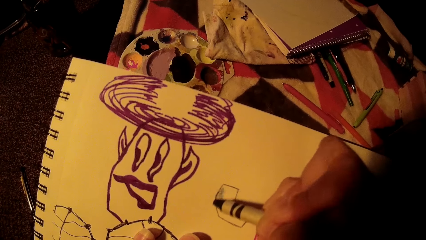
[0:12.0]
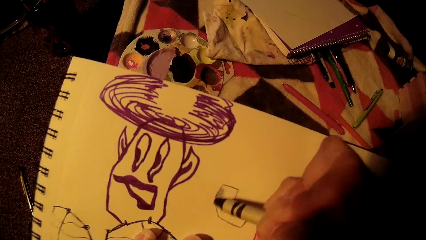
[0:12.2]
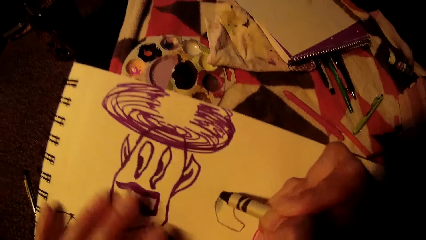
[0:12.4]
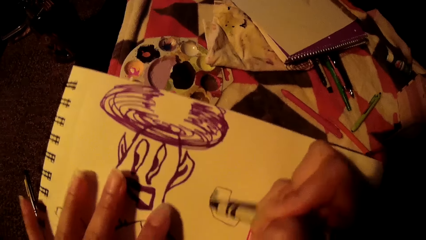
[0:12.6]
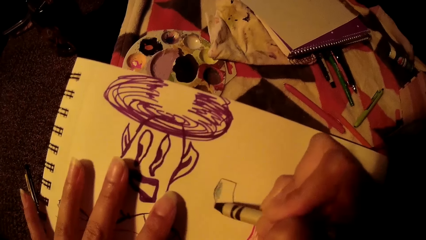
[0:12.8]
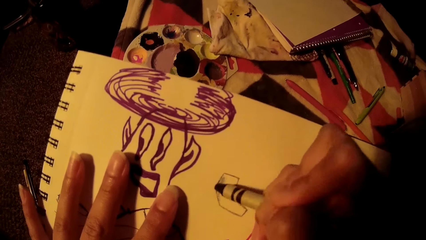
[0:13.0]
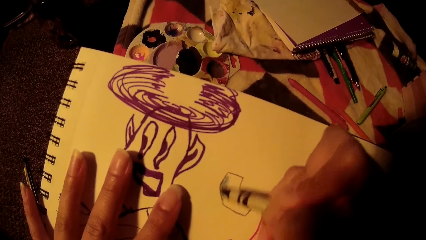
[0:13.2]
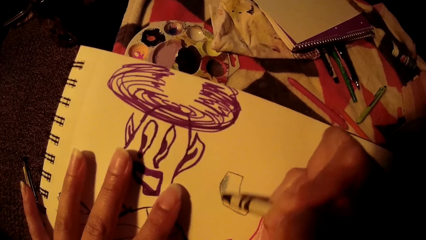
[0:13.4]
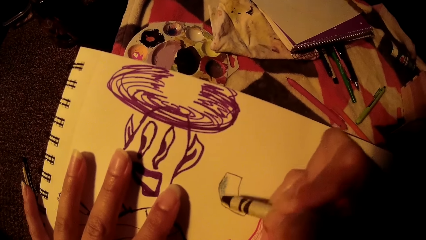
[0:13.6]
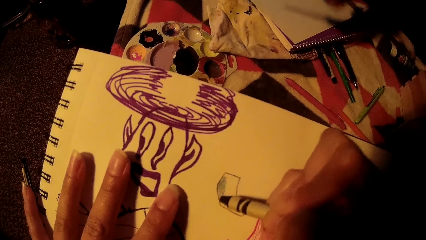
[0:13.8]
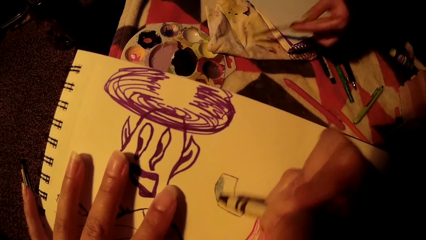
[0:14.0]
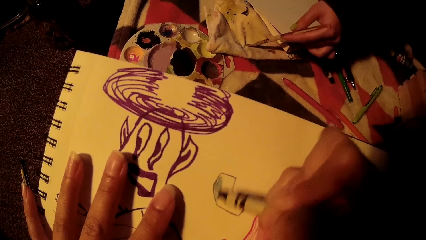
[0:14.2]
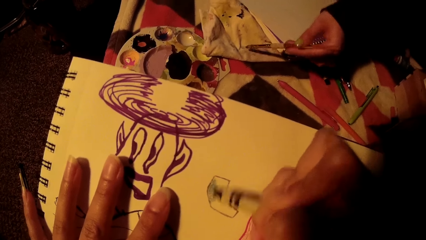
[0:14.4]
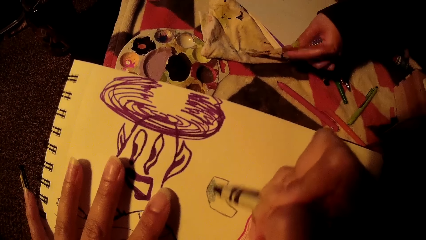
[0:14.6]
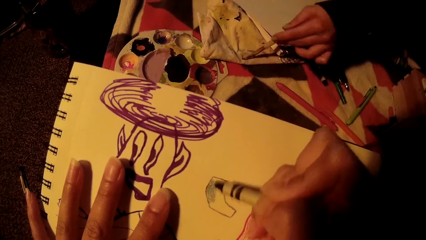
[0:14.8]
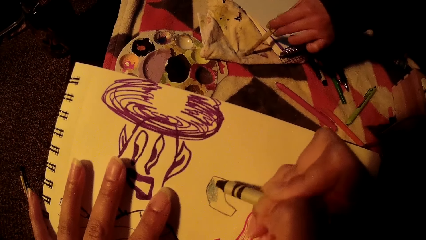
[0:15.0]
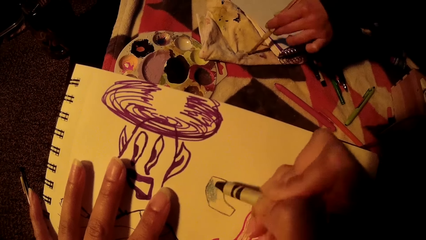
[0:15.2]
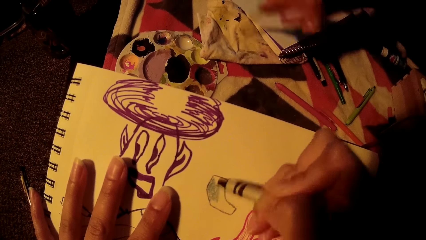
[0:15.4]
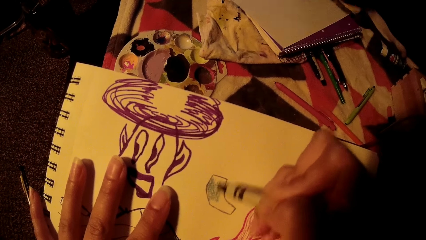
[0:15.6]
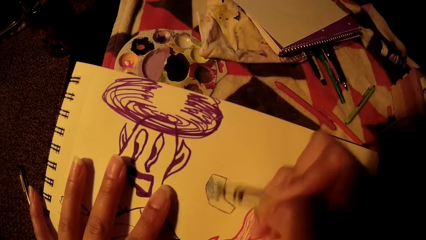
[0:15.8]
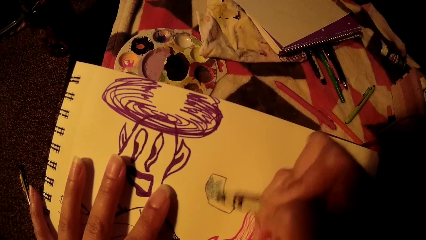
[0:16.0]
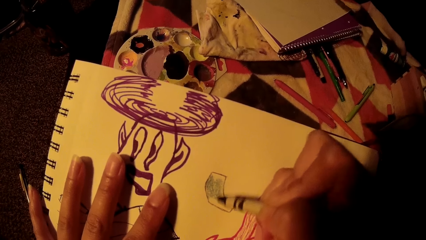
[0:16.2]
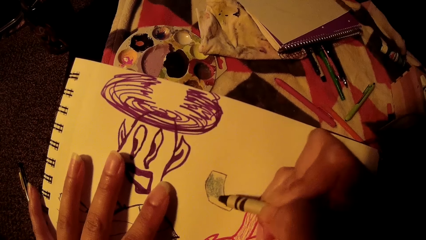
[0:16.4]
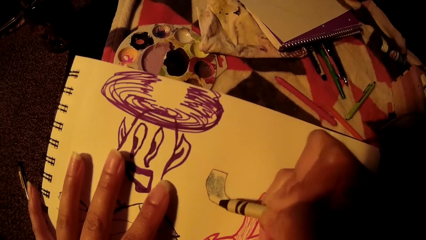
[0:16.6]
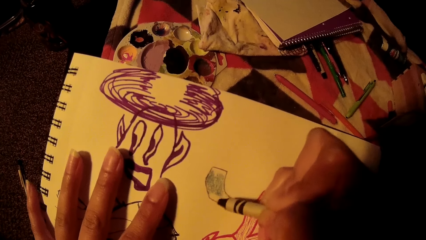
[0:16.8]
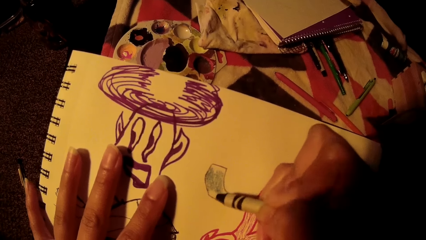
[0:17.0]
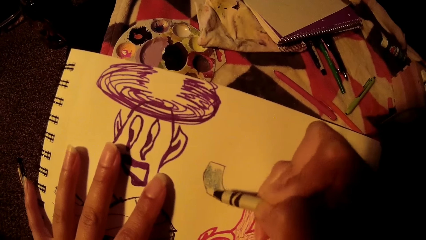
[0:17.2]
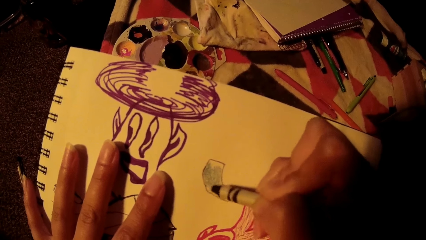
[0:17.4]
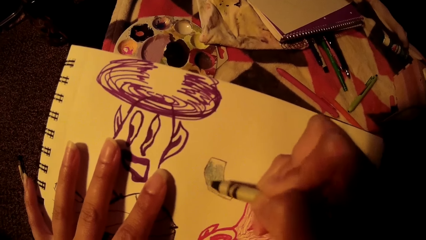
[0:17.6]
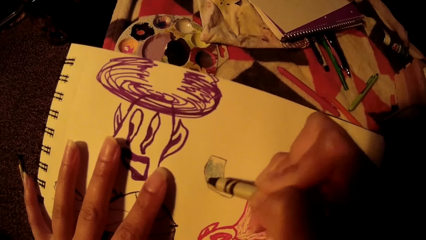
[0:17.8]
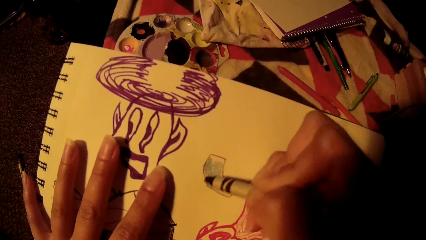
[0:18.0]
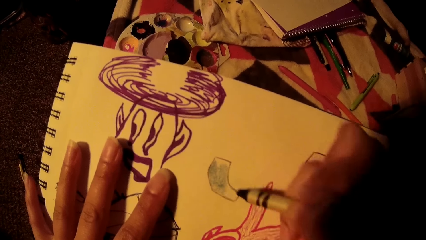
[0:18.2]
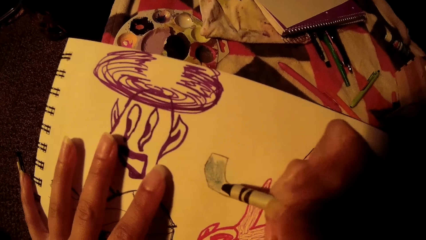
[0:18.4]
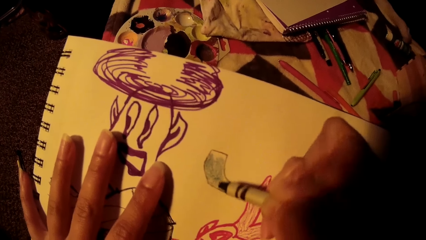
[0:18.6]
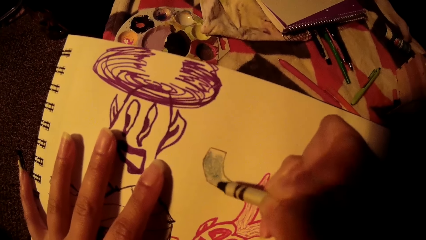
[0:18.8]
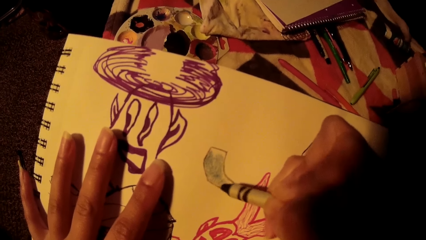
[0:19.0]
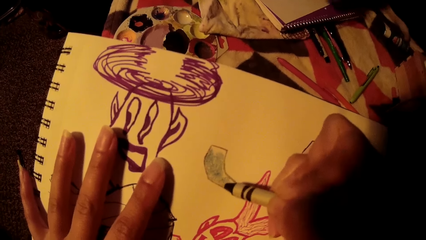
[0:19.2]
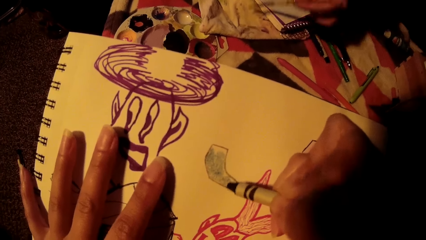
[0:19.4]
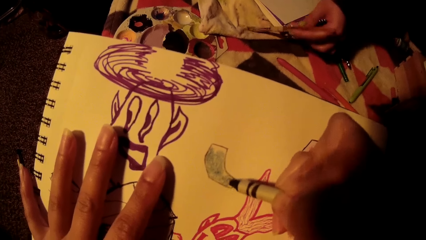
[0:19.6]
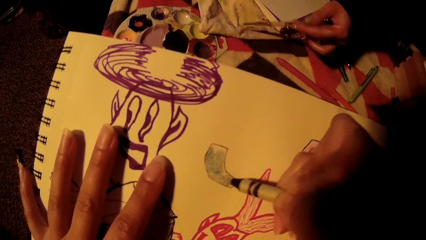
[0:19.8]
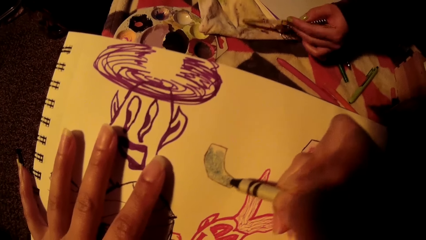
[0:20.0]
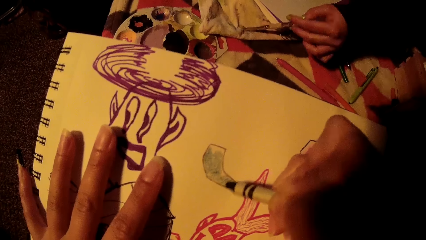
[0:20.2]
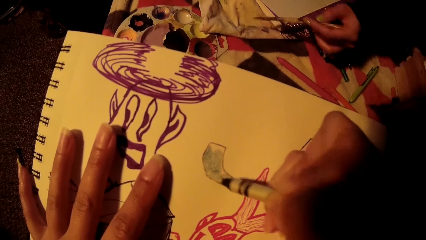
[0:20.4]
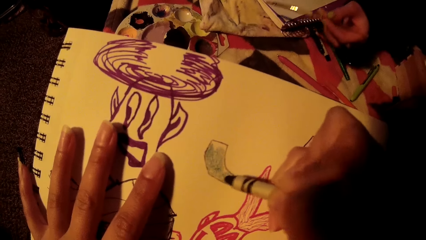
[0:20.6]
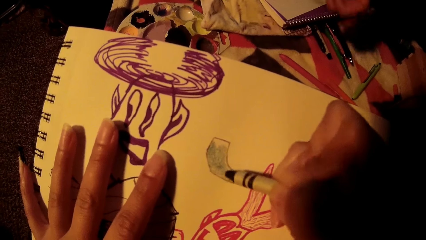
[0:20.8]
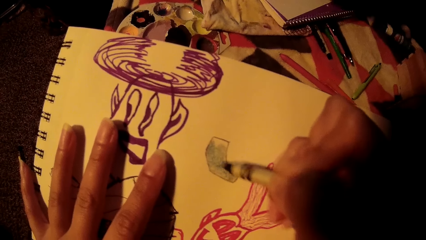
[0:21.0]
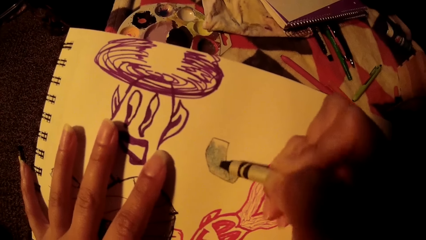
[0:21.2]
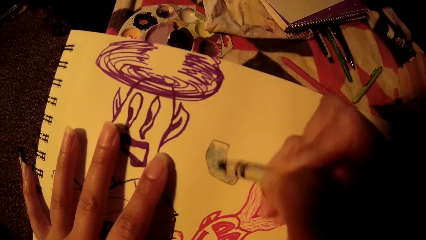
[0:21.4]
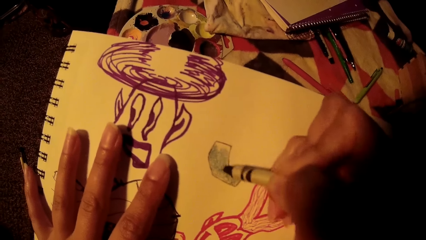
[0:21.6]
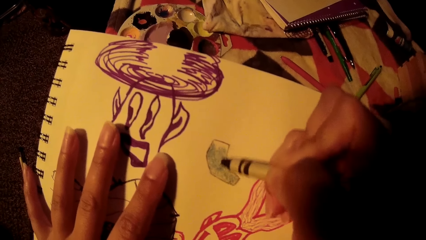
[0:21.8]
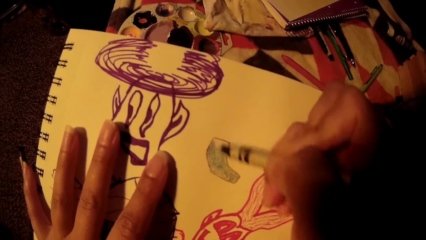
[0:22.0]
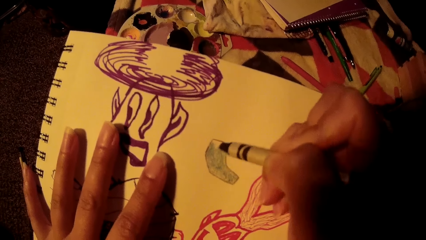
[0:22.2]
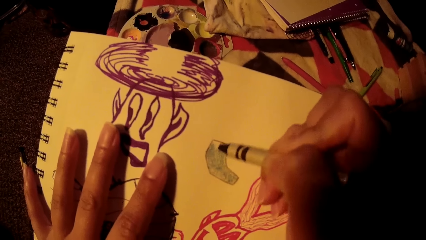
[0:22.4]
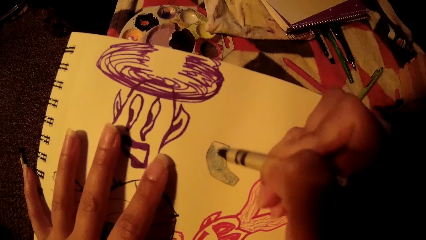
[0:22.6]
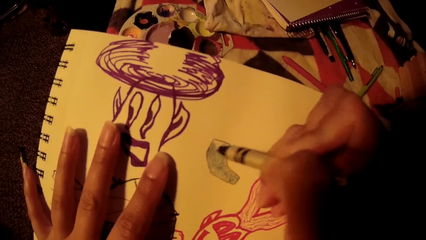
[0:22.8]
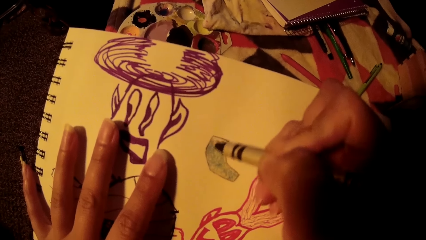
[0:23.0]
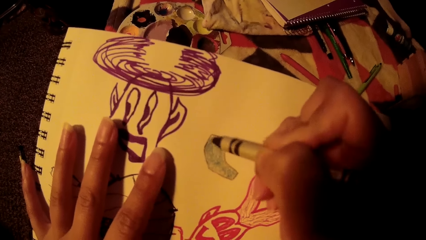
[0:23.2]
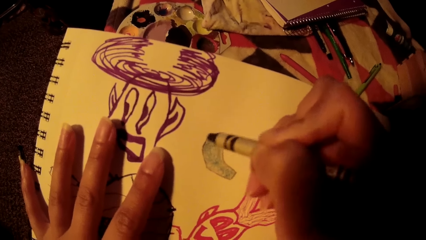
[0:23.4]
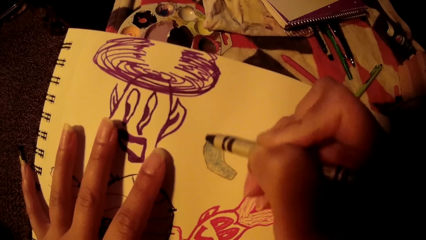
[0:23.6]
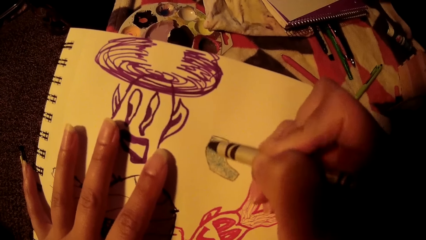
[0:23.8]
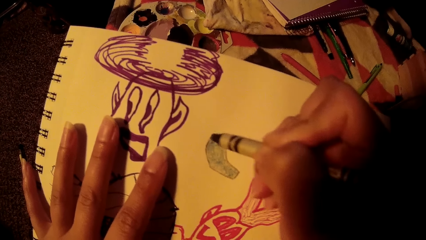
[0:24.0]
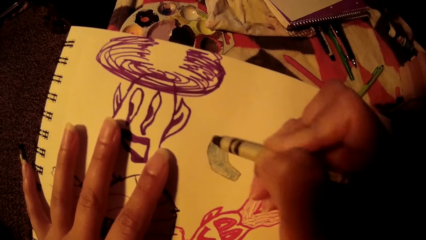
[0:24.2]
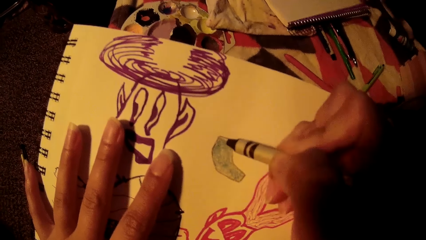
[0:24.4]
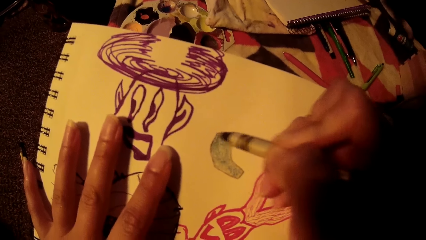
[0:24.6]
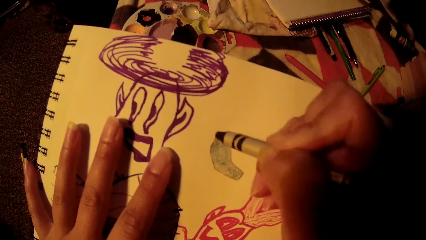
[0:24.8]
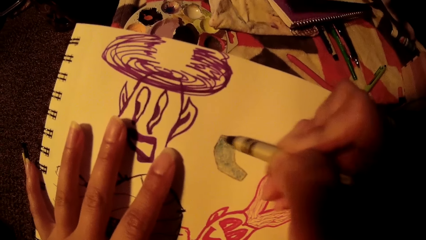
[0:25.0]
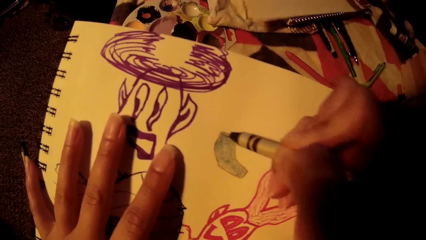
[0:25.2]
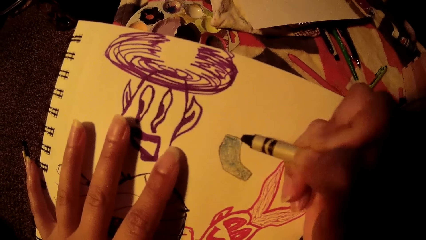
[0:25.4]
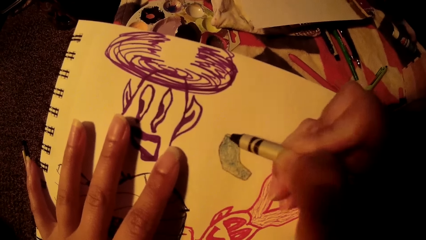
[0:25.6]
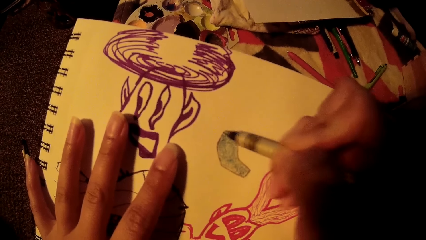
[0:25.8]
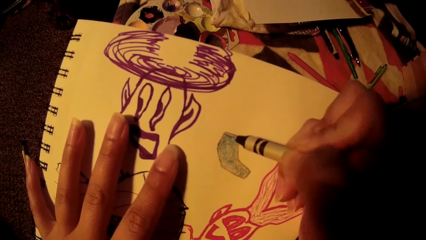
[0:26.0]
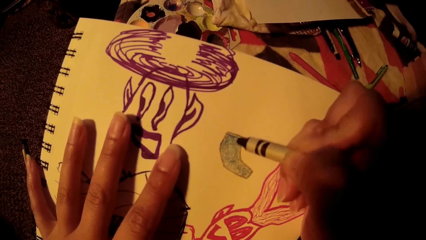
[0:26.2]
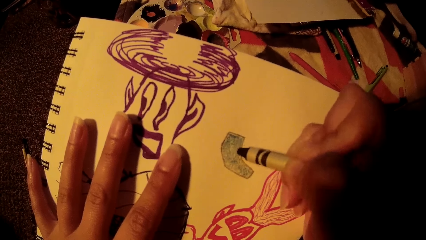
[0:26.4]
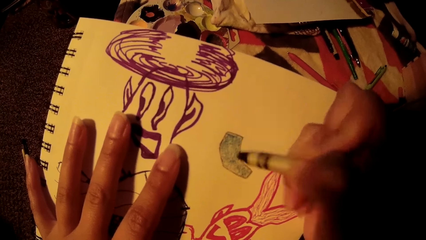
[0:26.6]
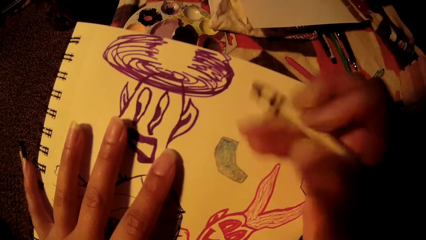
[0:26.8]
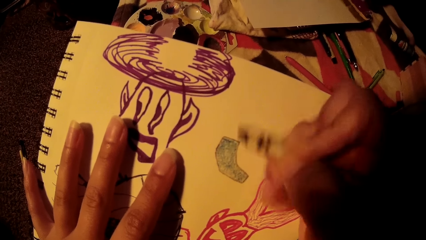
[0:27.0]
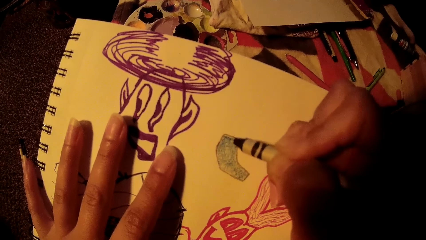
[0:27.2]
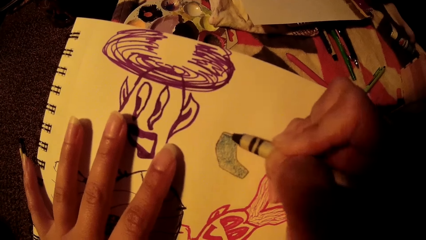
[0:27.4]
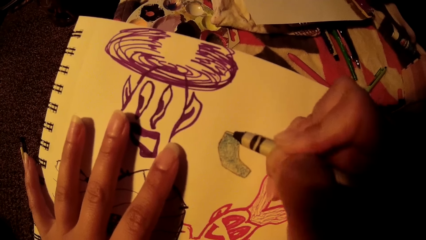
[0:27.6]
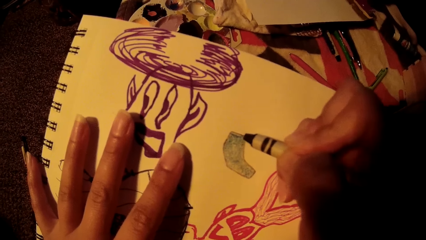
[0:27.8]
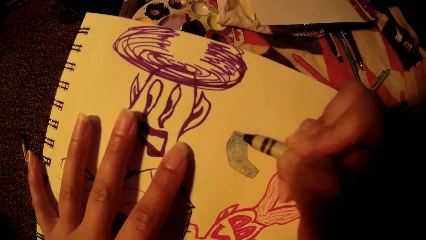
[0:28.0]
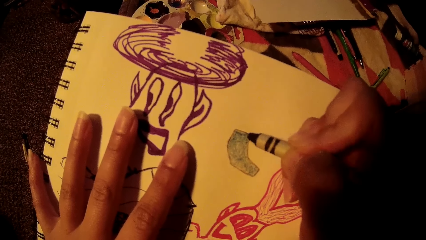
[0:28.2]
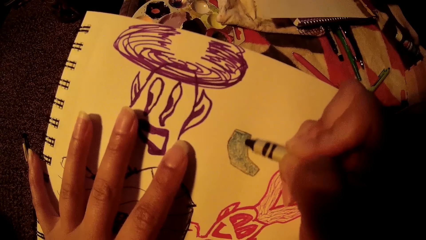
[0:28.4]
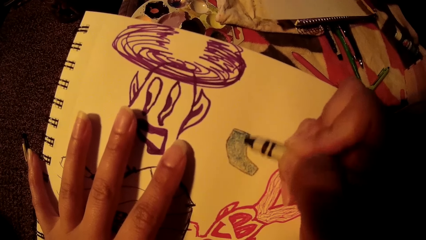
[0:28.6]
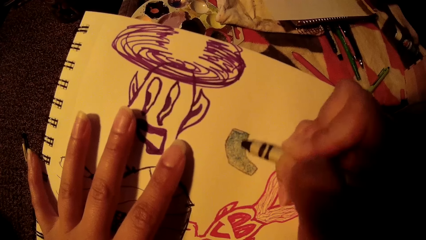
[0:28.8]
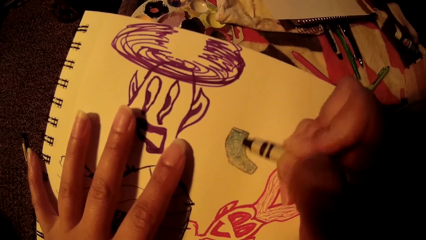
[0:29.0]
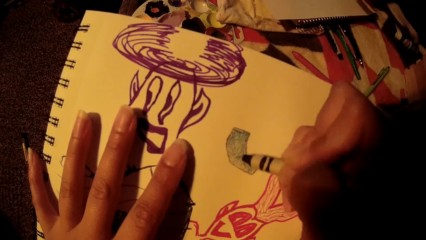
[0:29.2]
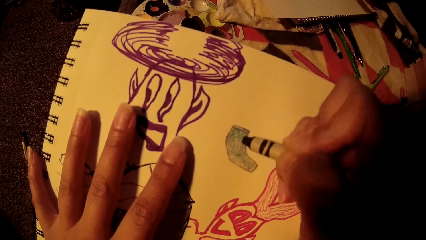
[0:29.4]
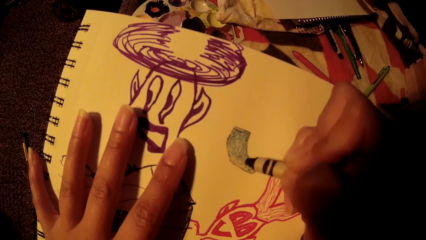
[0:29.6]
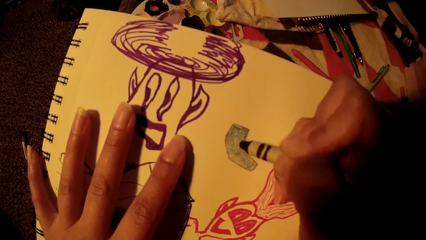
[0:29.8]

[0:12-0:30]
The woman rubs off paint from the brush on a piece of cloth on the bed. The woman rubs off the paint on the piece of cloth on the bed again. The woman puts a paper on top of the book.
